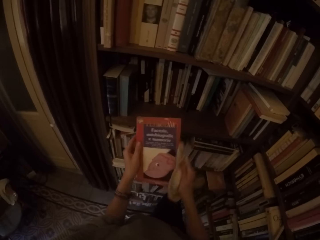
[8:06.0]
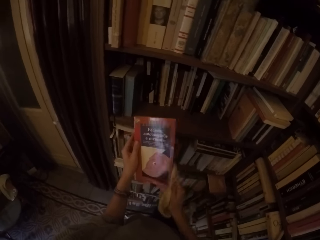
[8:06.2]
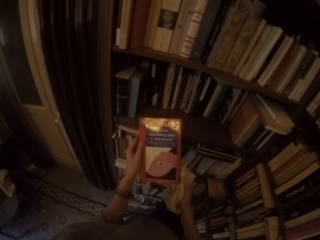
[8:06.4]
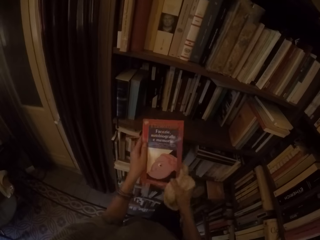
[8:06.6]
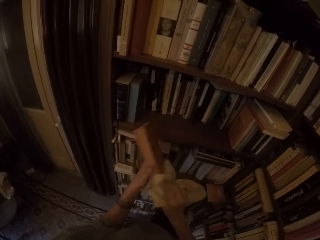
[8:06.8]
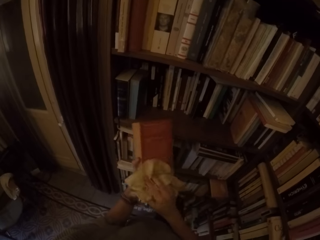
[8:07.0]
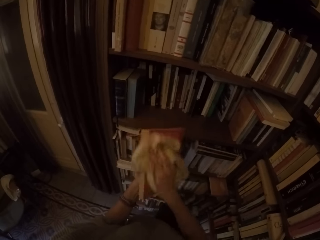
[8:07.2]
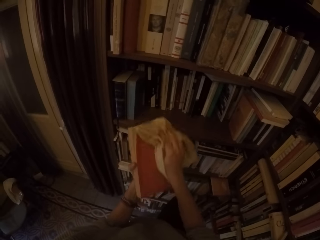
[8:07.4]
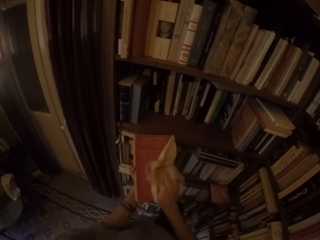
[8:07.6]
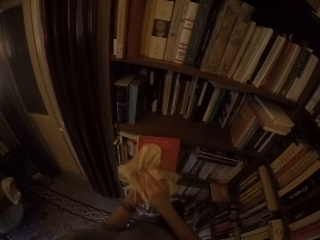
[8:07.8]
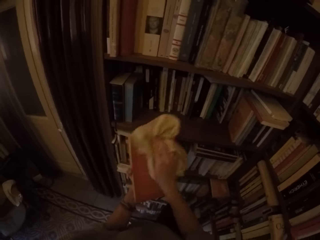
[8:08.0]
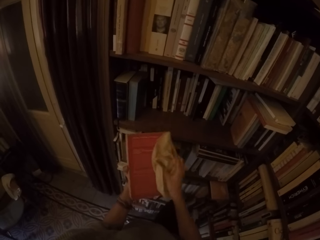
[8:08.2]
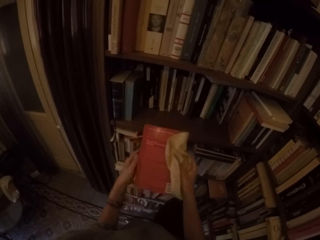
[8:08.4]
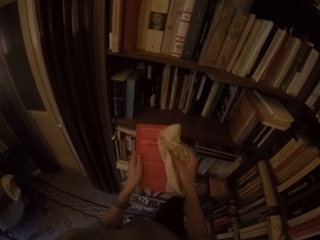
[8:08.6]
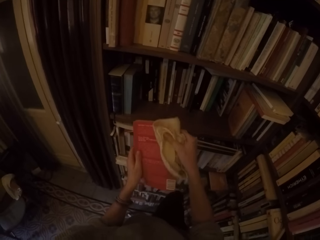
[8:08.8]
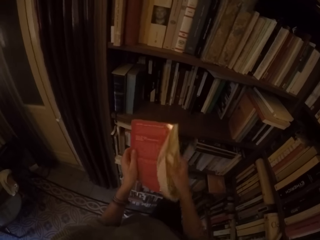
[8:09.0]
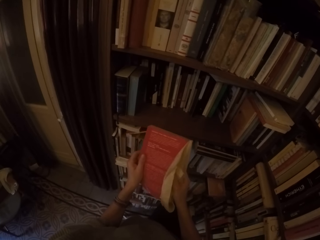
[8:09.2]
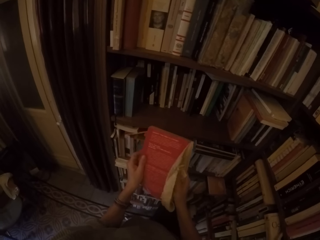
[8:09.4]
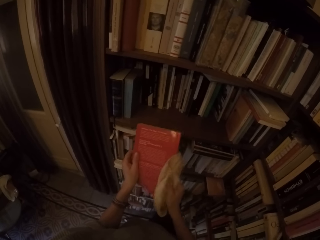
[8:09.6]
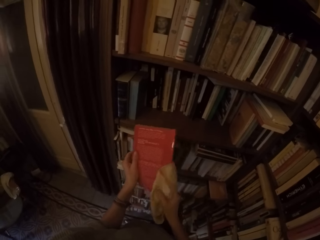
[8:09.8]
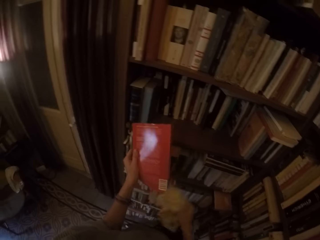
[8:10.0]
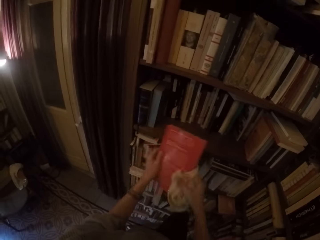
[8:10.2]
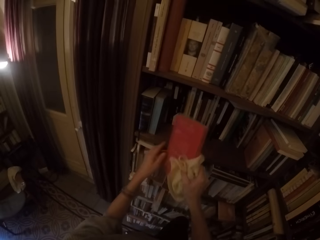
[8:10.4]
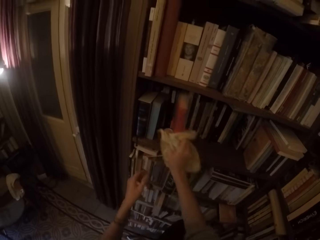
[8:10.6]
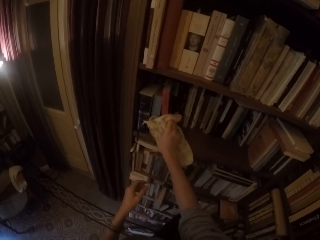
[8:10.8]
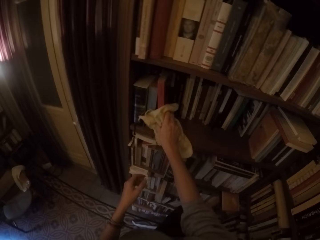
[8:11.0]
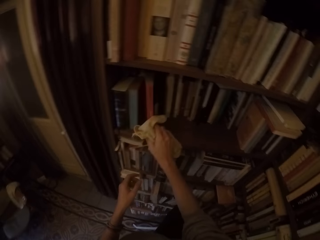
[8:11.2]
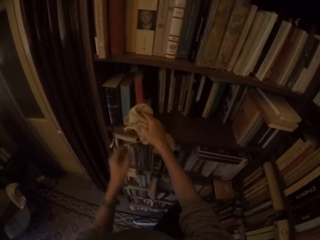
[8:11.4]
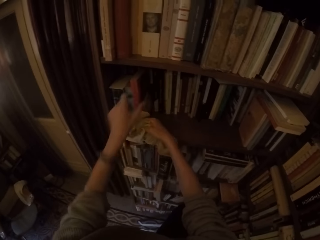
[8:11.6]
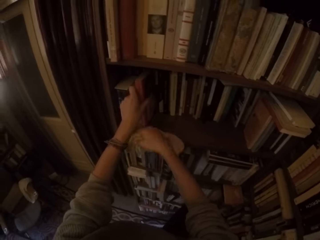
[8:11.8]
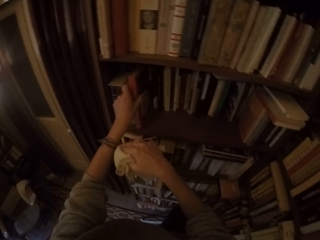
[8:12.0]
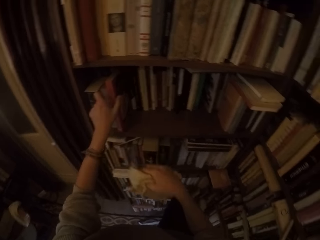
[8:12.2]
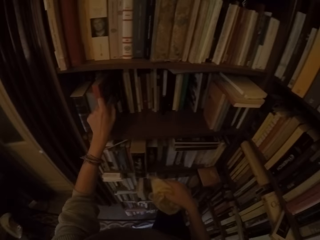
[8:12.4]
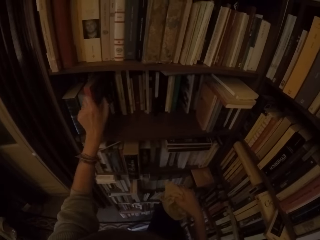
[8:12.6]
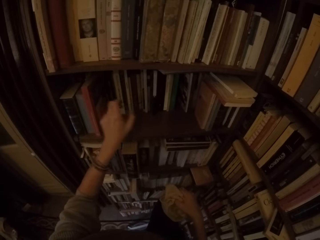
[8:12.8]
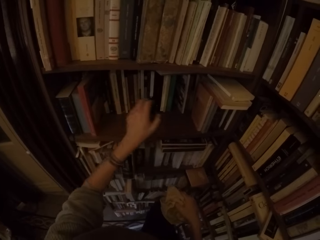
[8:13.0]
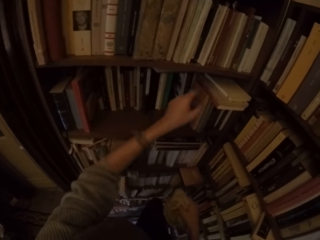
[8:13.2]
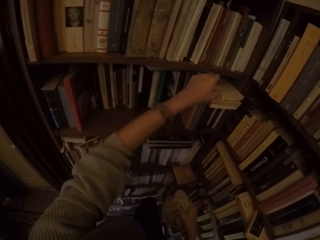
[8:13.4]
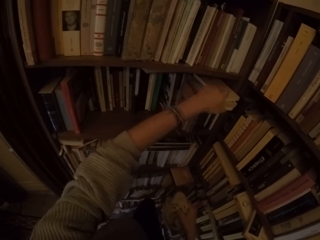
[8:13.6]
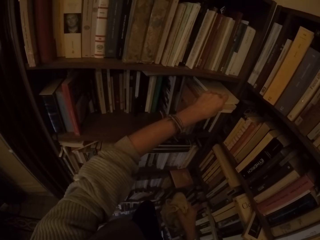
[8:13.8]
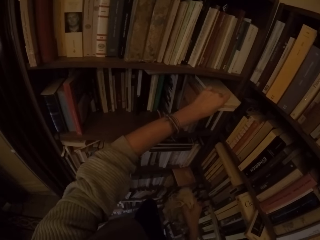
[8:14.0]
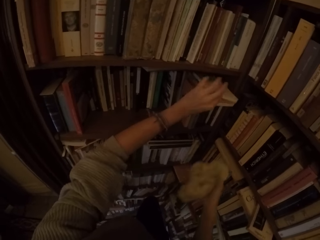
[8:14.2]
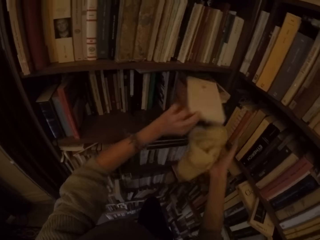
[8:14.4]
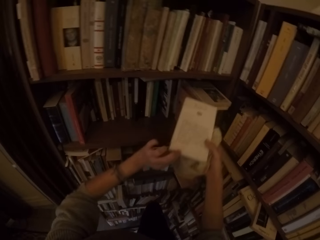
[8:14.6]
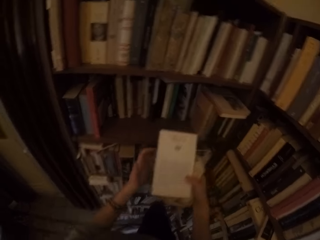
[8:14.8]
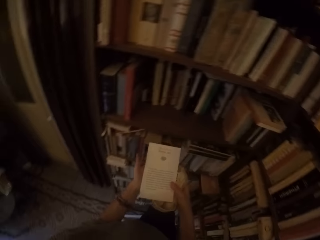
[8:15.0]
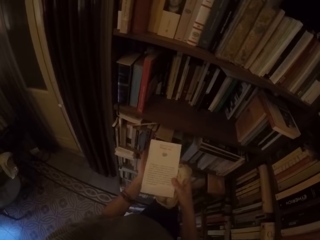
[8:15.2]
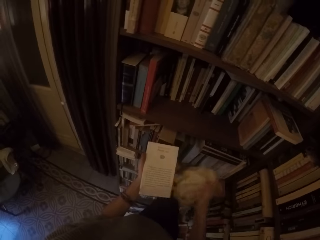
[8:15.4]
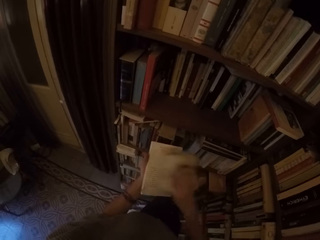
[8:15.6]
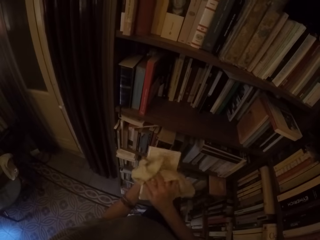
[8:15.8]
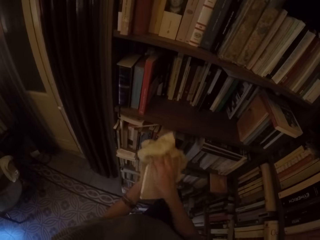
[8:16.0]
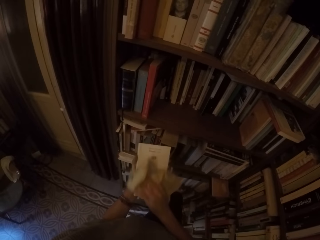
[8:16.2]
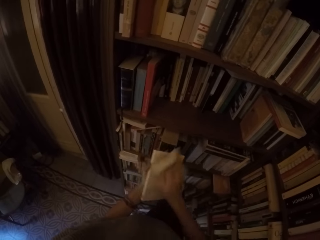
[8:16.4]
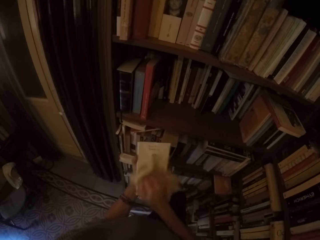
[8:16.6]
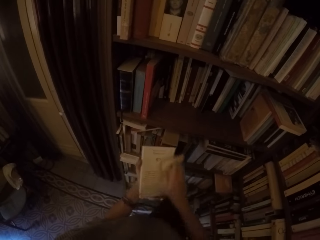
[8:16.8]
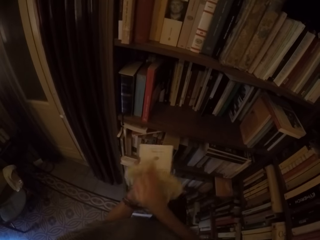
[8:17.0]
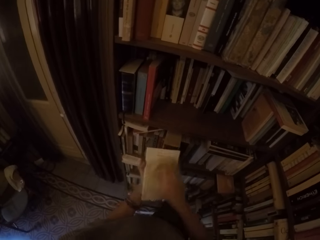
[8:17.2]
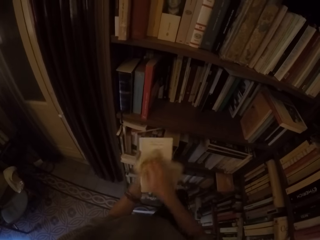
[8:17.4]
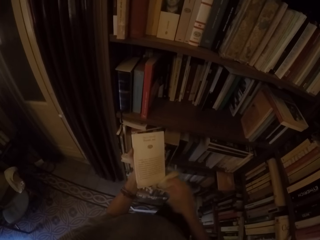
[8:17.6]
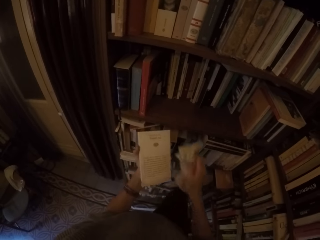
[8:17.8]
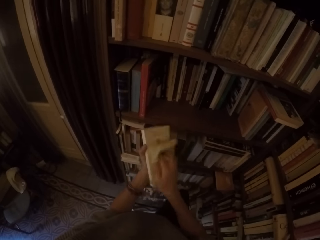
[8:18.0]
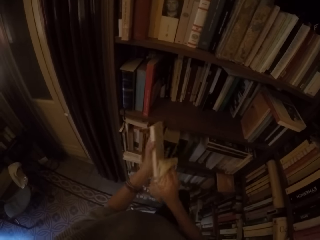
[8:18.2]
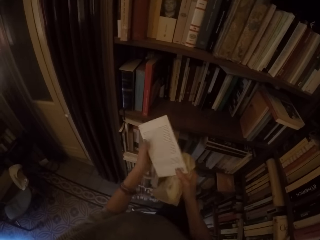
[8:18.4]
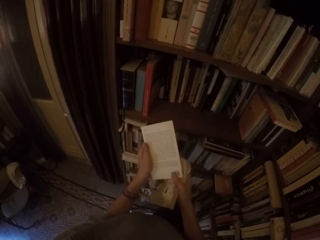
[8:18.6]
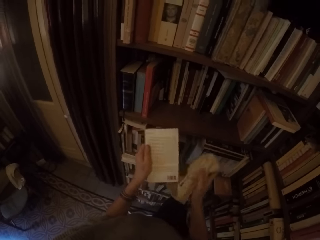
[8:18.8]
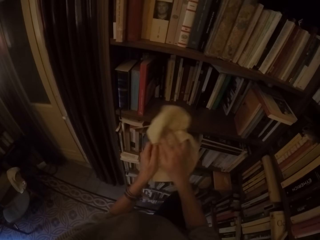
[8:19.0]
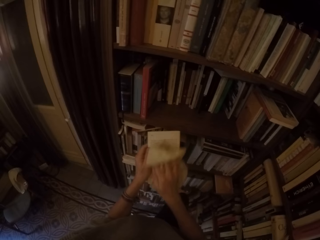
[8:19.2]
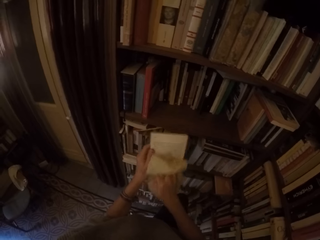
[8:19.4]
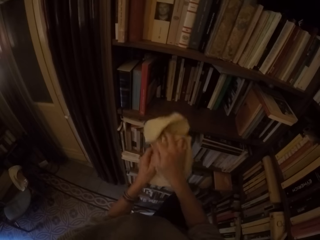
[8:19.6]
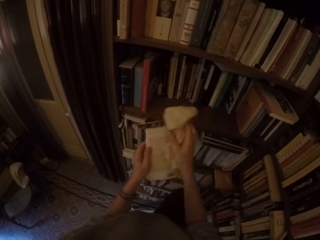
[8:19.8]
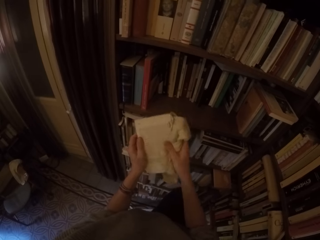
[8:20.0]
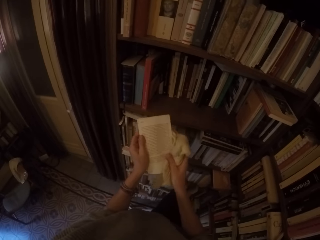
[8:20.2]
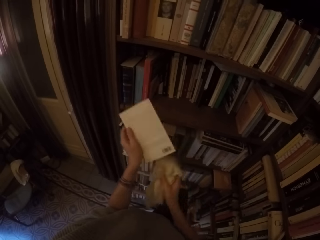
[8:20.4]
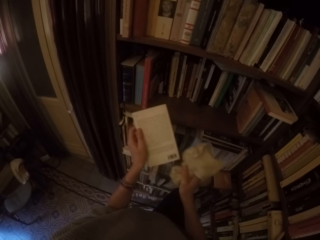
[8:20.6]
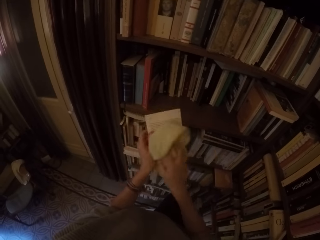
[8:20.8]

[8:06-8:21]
The camera wearer puts the book on the shelf with his right hand. He picks another book from the shelf with his left hand. He wipes the book with the towel in his right hand.

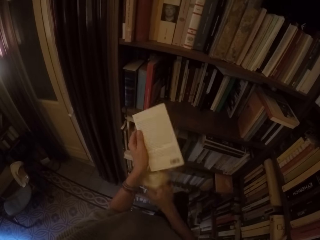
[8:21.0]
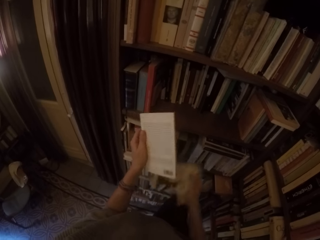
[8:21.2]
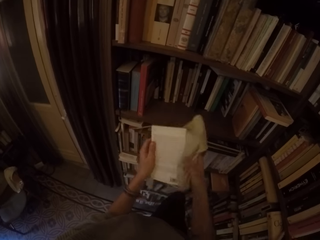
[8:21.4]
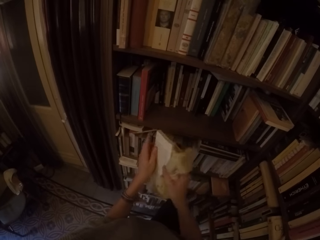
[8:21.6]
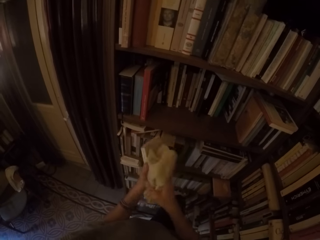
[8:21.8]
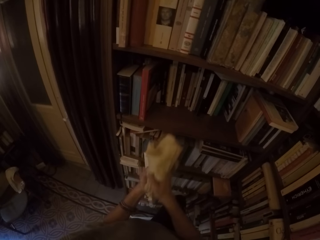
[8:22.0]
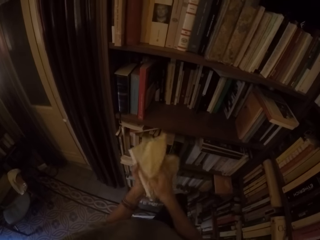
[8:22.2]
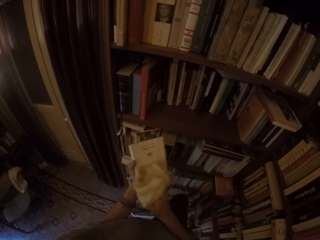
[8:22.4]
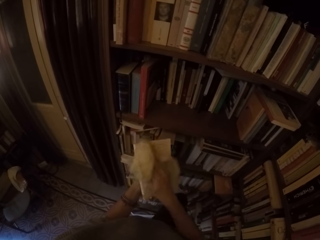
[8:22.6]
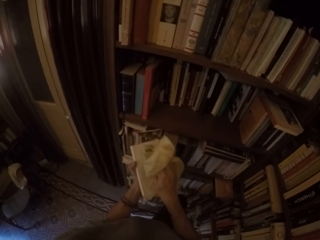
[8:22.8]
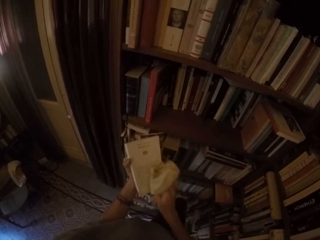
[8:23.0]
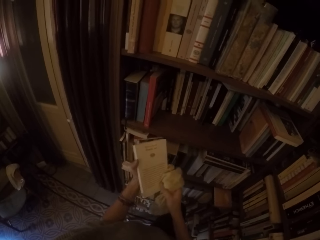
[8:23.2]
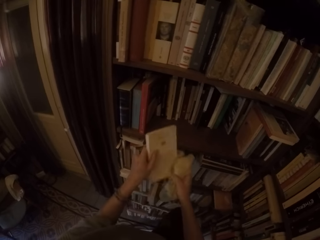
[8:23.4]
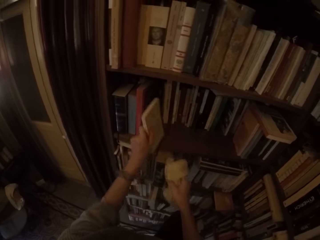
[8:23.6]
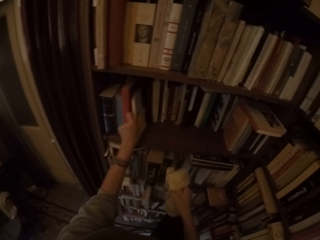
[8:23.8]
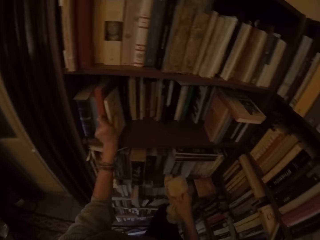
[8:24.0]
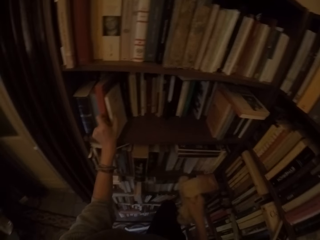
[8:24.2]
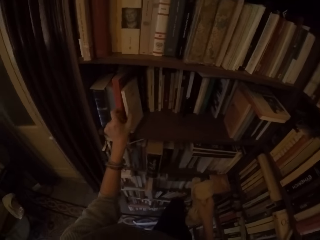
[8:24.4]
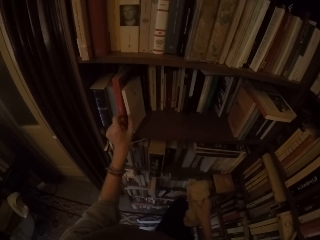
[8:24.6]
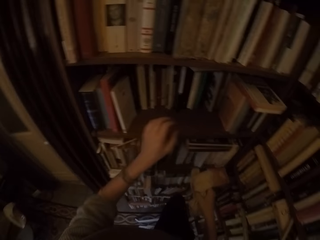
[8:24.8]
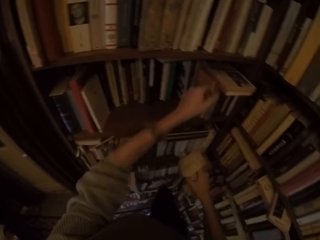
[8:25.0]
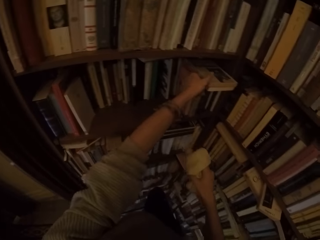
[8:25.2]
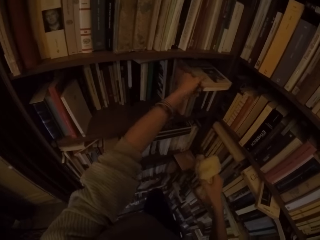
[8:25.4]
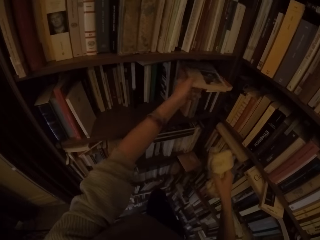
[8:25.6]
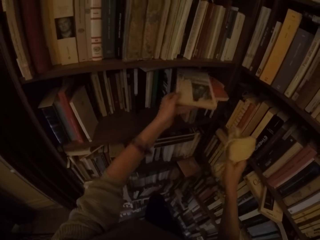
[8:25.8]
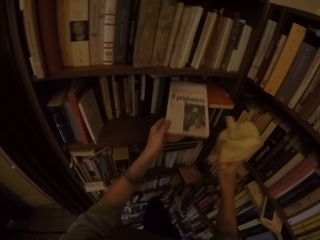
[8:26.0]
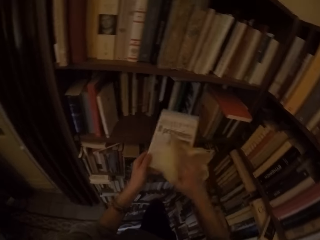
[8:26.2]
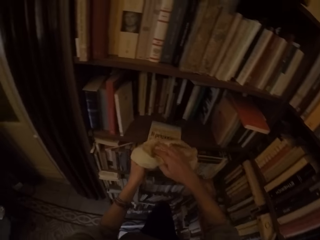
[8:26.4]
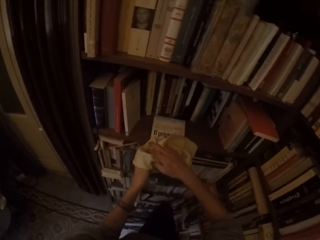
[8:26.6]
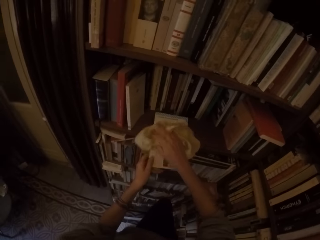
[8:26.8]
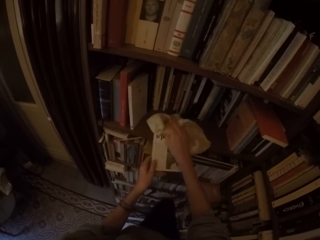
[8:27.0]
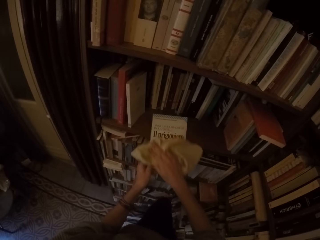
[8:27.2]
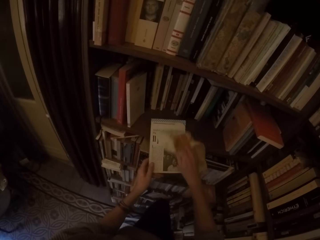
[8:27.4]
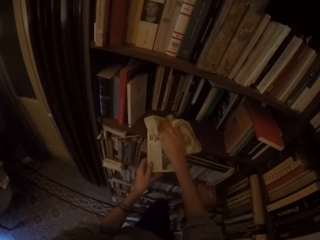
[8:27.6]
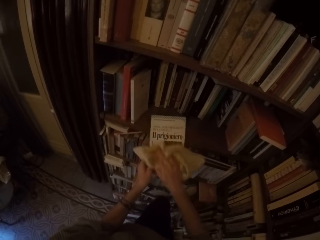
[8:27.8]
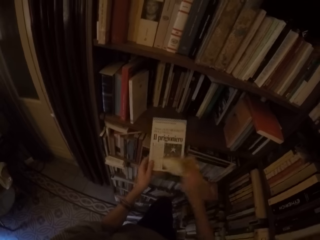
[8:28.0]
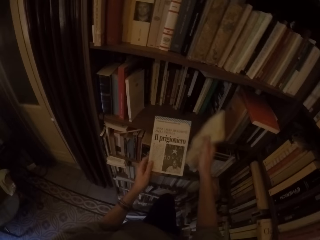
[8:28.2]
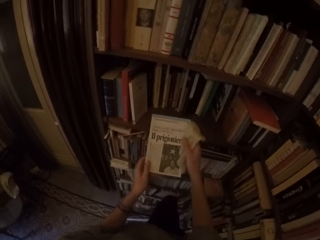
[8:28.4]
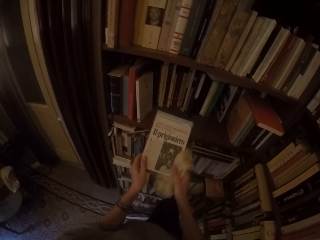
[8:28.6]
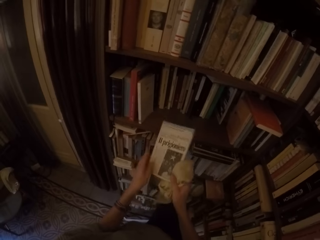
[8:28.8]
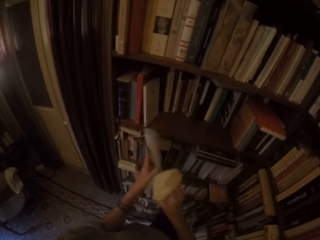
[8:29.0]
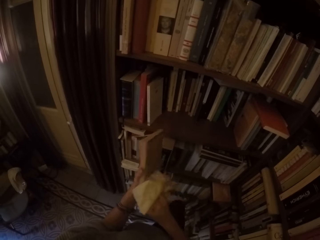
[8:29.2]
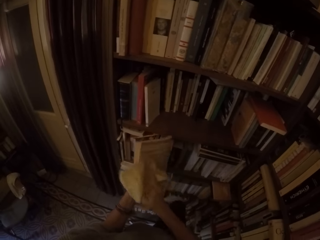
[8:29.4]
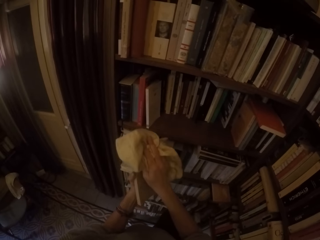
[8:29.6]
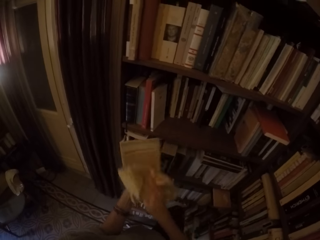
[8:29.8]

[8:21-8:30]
The camera wearer puts the book on the shelf with his left hand. He picks another book from the shelf with his left hand. He wipes the book with the towel in his right hand.
